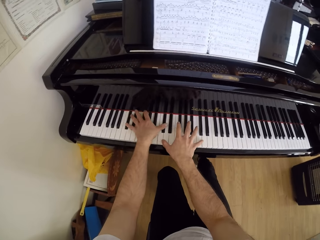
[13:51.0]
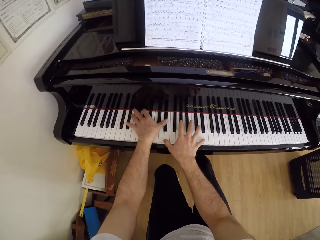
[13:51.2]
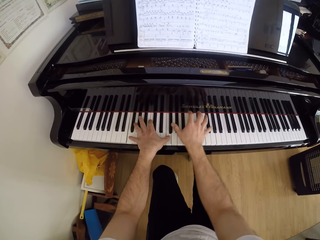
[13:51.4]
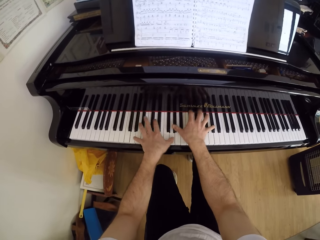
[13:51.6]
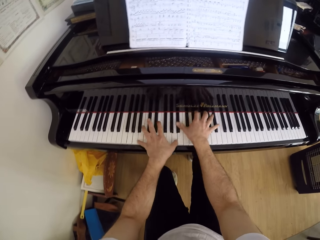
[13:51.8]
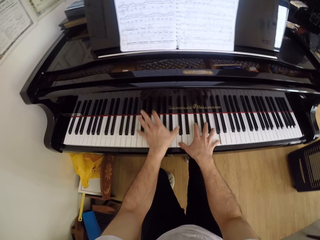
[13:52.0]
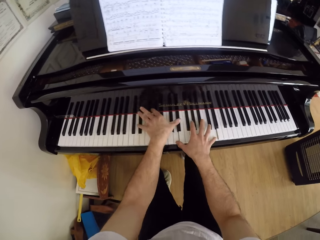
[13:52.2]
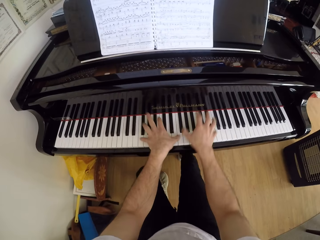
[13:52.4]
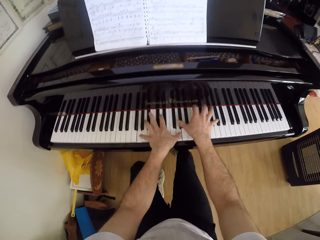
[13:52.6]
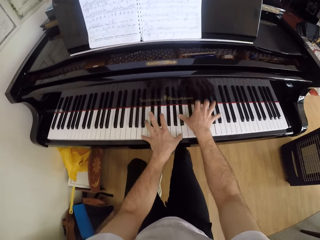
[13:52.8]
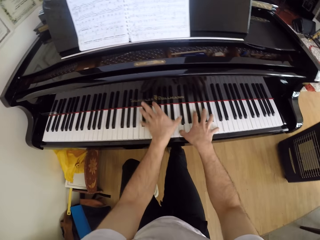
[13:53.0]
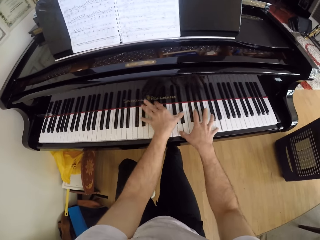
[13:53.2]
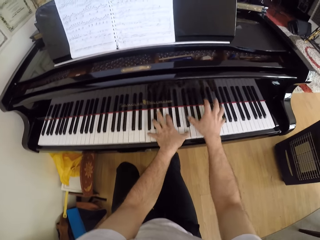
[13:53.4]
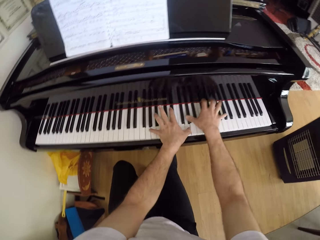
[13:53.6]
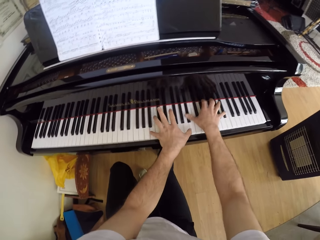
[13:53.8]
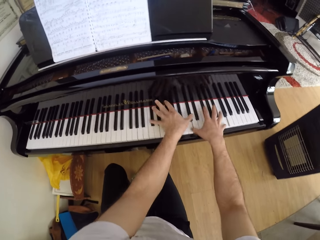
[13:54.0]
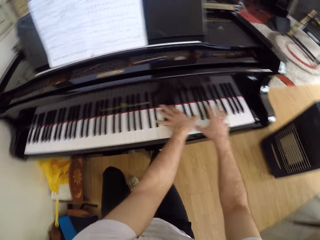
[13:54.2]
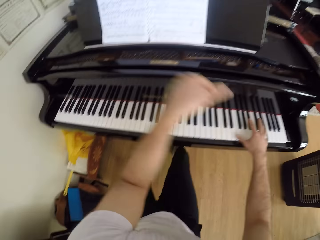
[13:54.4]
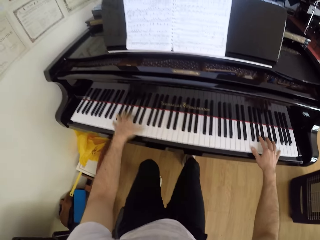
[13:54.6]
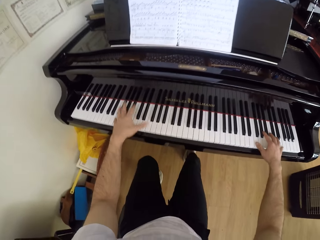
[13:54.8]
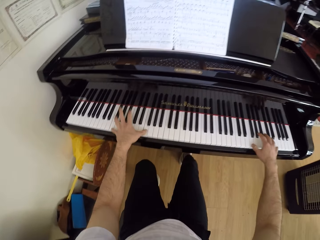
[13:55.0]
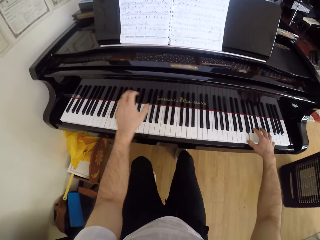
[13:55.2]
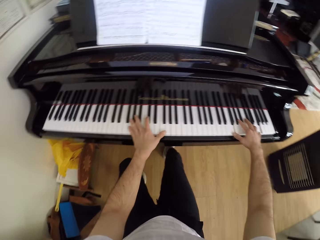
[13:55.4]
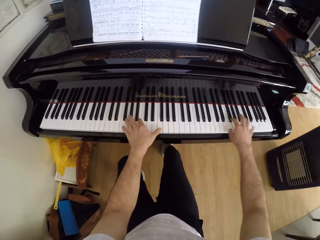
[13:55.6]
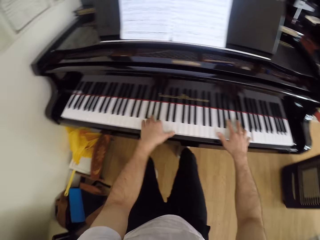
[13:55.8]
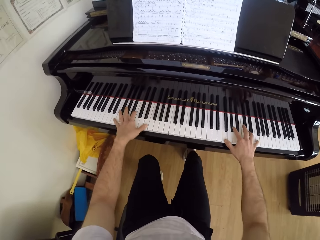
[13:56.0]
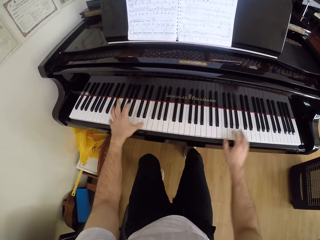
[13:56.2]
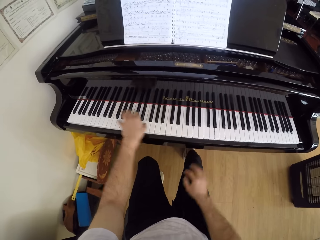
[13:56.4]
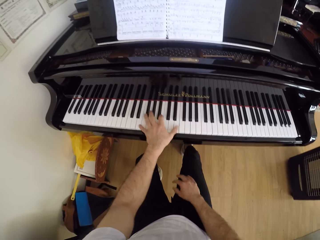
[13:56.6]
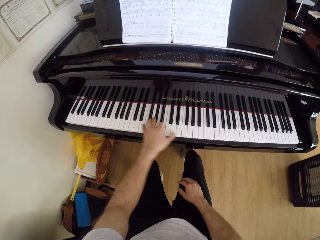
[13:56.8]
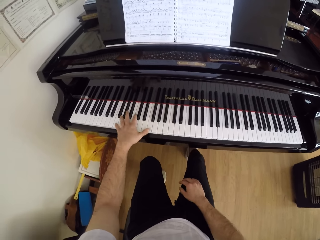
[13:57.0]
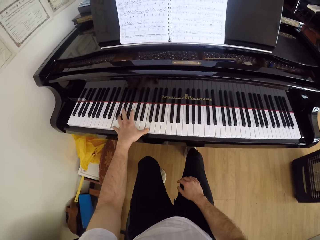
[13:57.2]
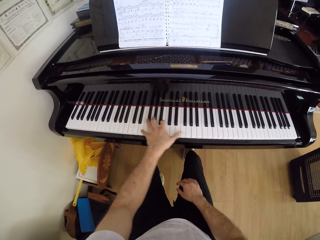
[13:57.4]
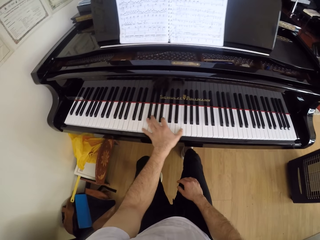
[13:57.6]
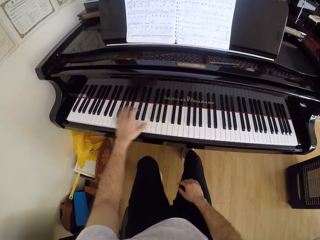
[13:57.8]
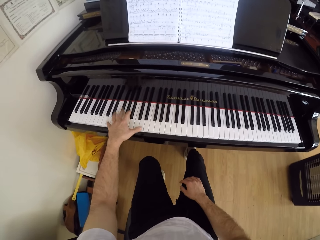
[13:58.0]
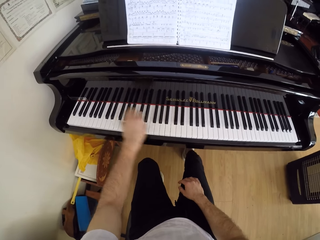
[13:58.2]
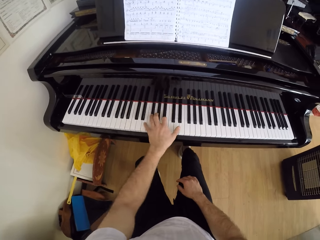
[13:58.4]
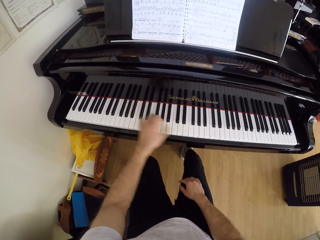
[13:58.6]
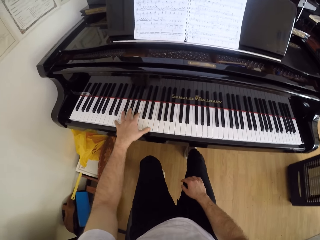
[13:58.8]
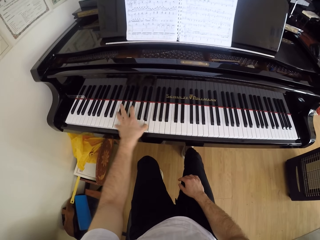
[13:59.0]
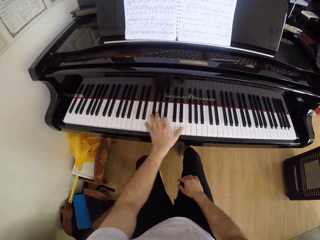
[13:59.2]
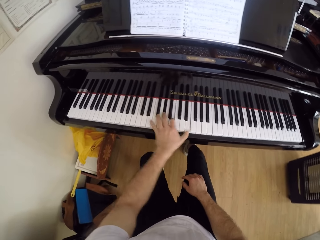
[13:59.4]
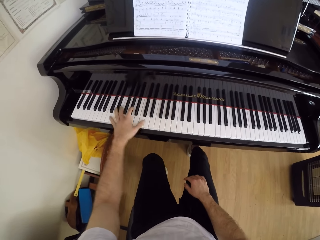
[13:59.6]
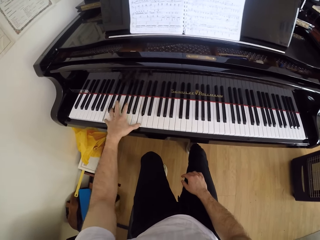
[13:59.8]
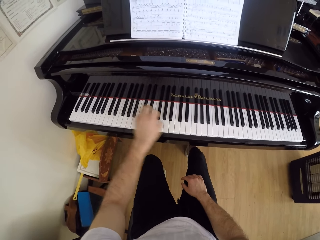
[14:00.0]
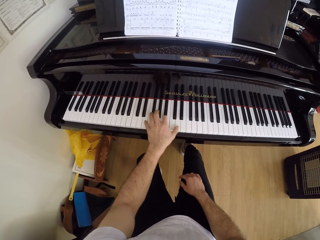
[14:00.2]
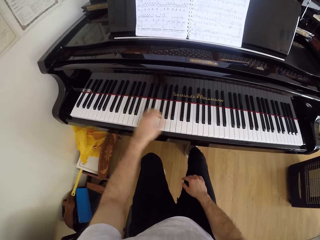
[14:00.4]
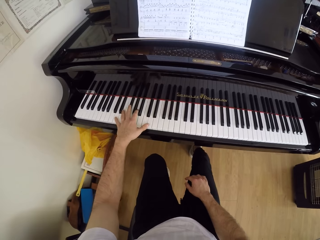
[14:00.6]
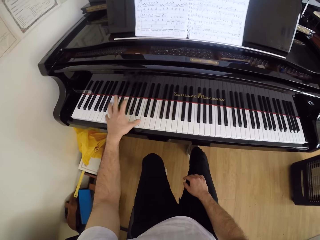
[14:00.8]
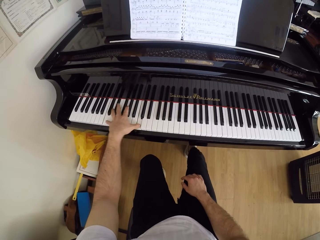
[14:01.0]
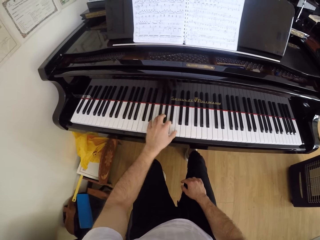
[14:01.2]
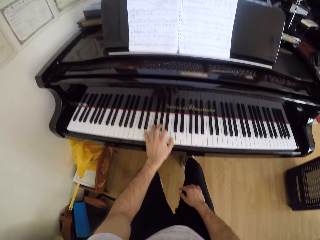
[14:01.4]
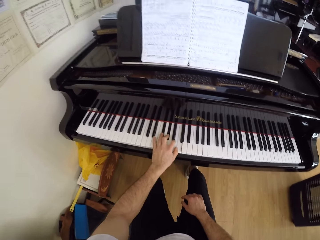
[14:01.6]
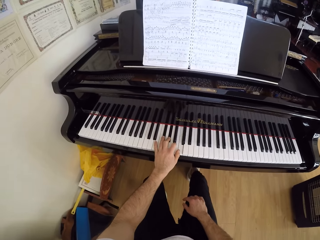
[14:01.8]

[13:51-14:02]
The camera wearer plays the piano with his left hand.

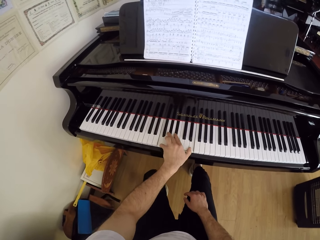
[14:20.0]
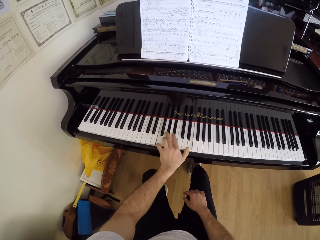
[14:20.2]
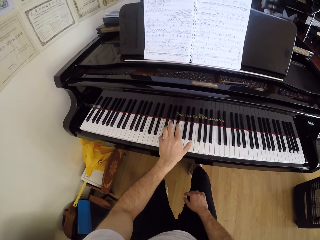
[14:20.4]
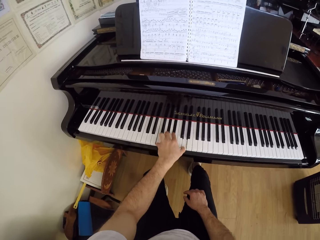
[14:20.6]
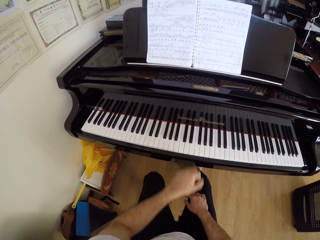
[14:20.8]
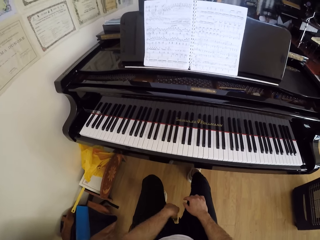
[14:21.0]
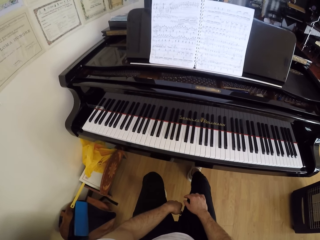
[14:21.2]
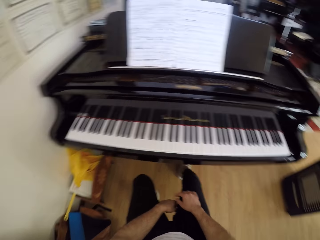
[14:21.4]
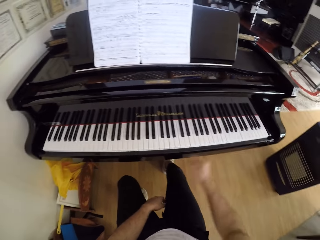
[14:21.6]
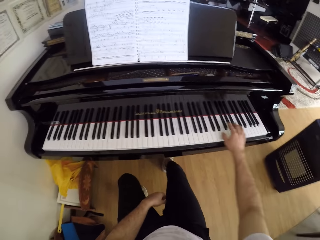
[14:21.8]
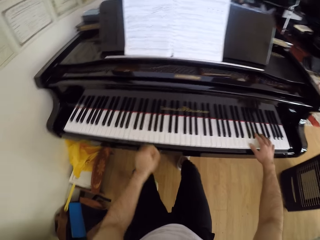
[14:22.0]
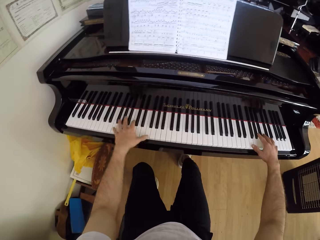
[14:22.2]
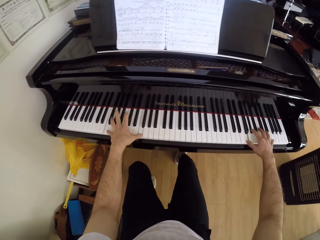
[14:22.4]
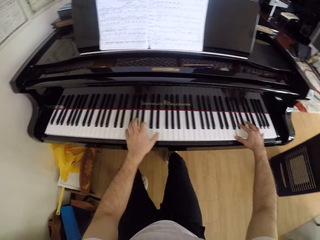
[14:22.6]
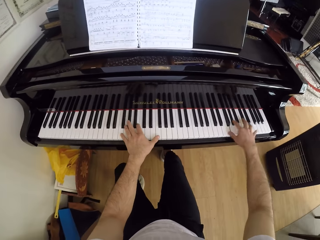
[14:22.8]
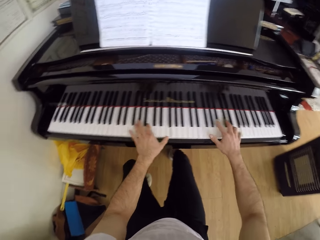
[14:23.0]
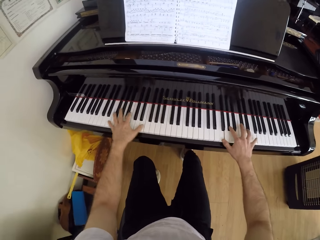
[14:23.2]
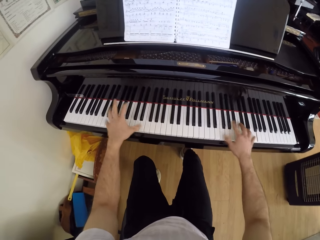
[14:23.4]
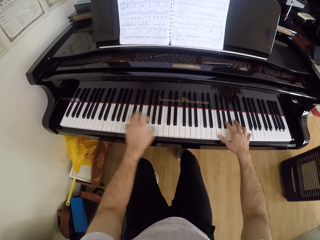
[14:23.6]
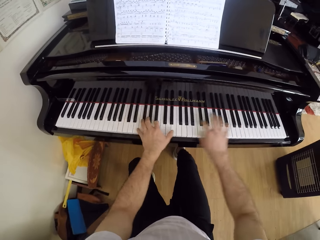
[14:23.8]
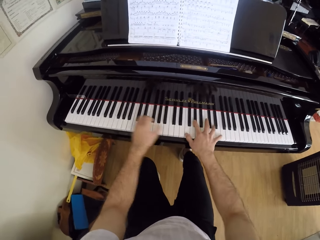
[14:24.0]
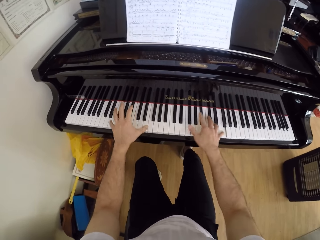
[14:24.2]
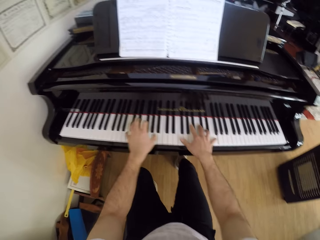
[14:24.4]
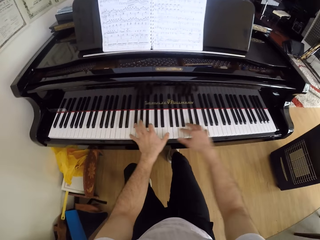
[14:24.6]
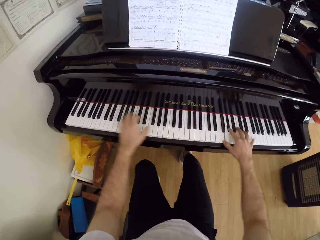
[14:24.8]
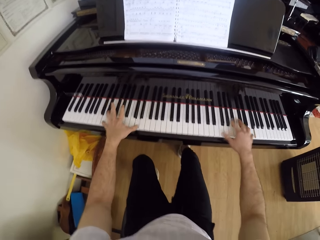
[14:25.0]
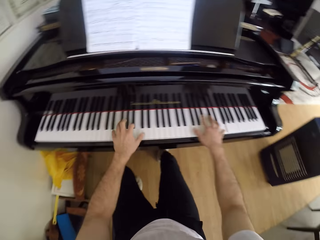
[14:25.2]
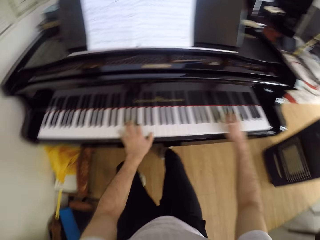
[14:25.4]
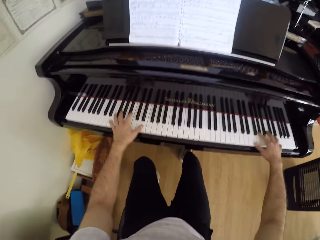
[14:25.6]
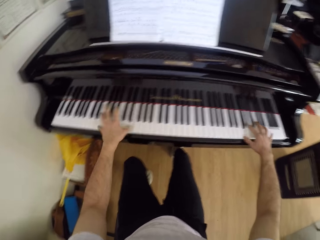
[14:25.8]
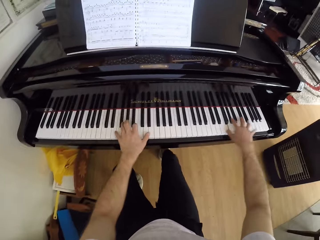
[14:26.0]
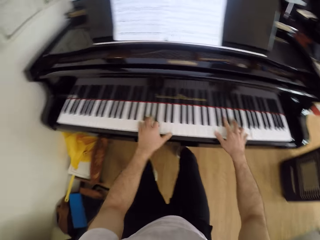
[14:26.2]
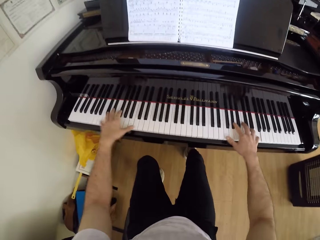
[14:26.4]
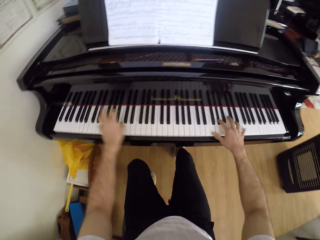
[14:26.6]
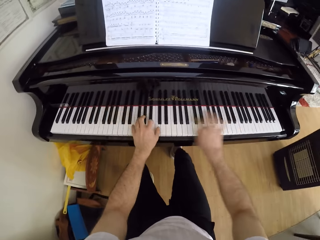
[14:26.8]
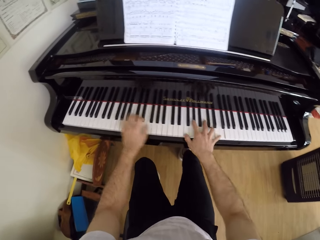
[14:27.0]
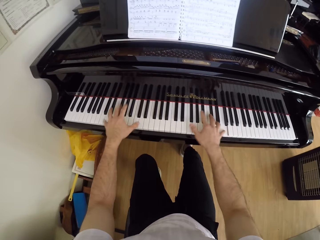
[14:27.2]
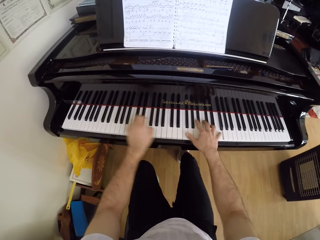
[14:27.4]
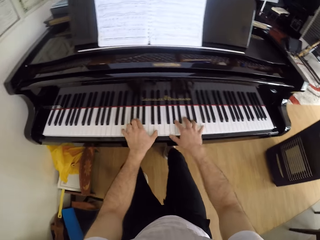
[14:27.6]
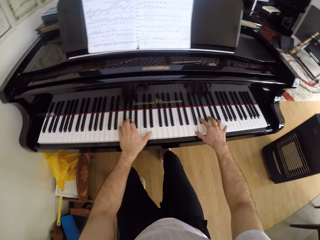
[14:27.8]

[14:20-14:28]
The camera wearer plays the piano with both hands.
